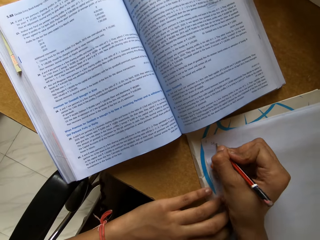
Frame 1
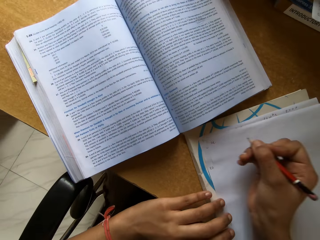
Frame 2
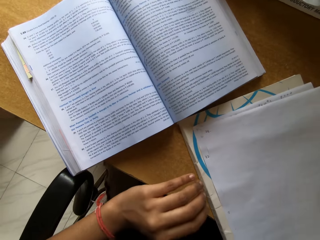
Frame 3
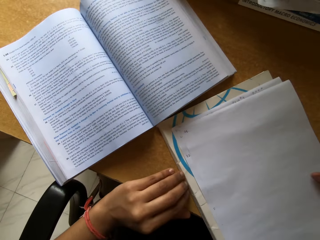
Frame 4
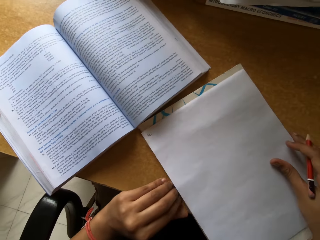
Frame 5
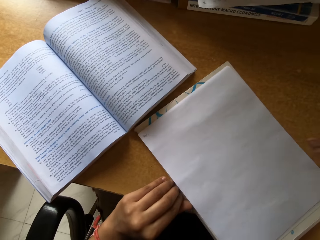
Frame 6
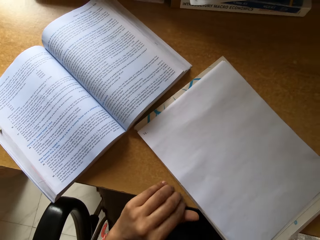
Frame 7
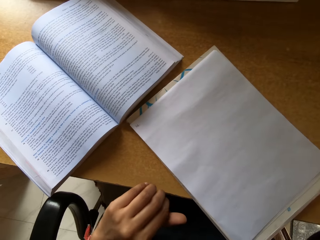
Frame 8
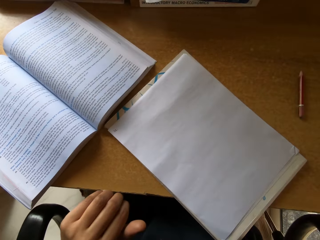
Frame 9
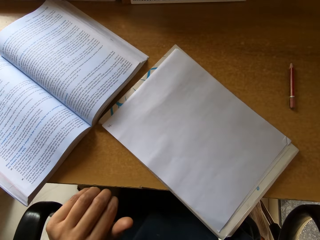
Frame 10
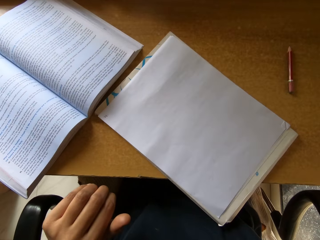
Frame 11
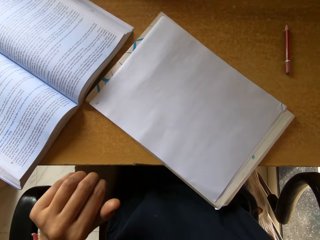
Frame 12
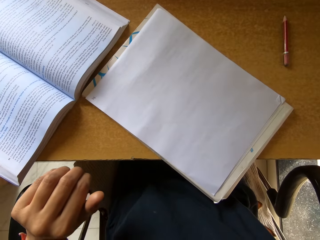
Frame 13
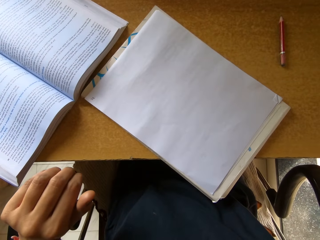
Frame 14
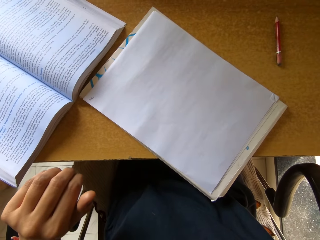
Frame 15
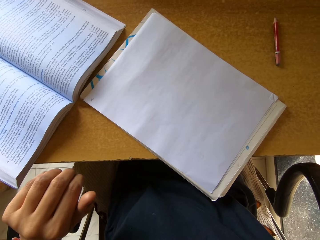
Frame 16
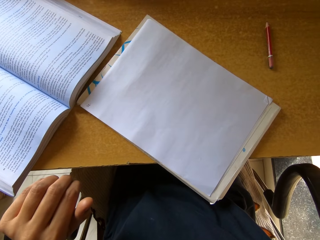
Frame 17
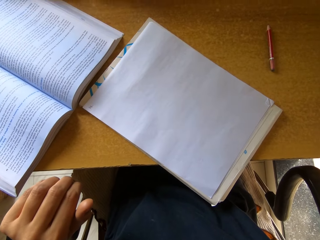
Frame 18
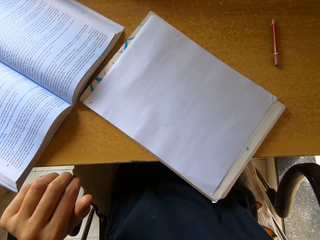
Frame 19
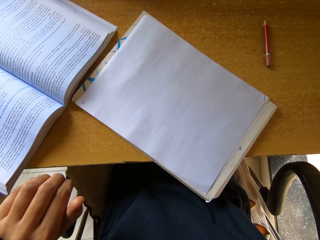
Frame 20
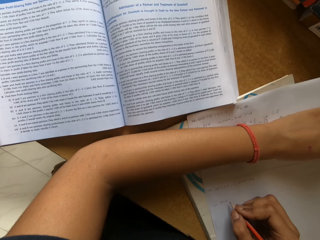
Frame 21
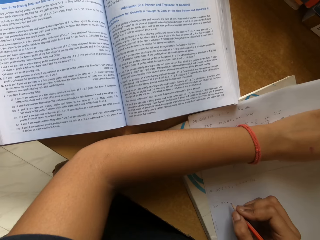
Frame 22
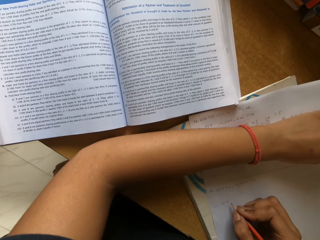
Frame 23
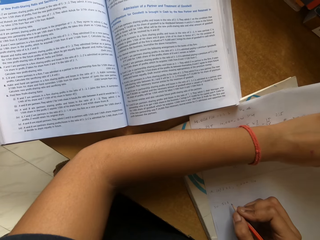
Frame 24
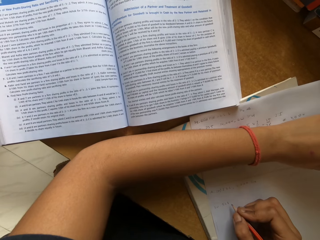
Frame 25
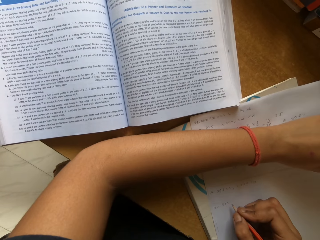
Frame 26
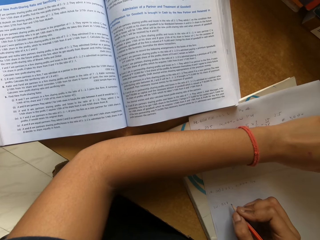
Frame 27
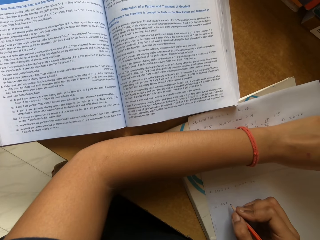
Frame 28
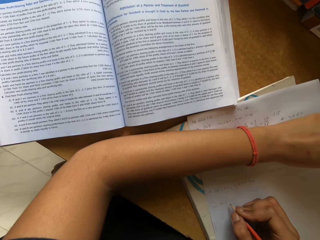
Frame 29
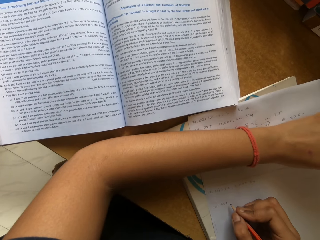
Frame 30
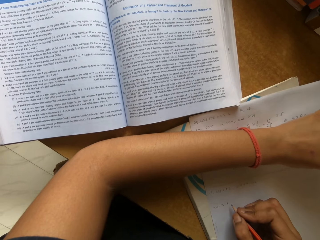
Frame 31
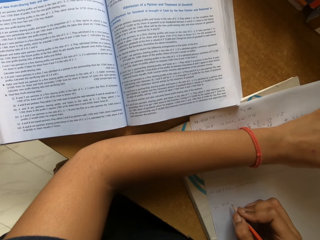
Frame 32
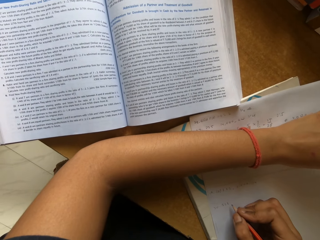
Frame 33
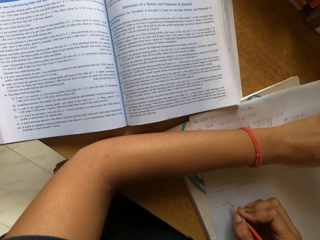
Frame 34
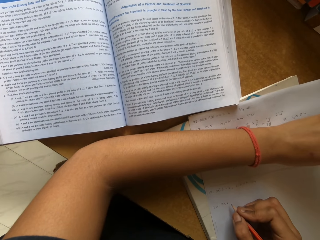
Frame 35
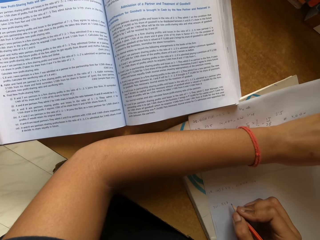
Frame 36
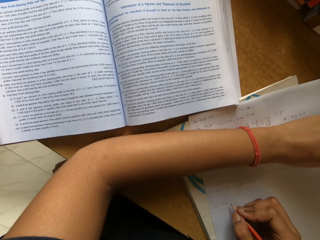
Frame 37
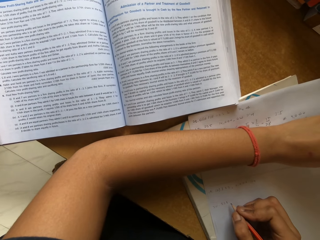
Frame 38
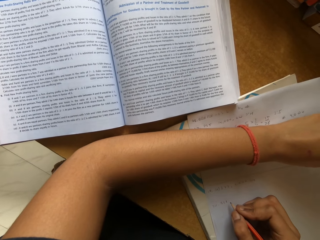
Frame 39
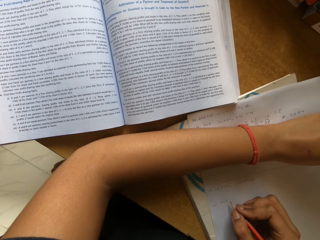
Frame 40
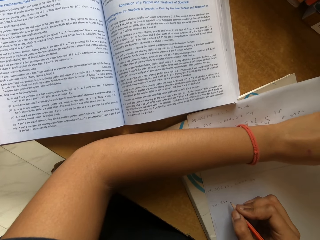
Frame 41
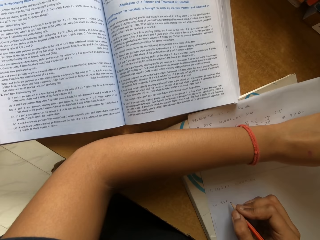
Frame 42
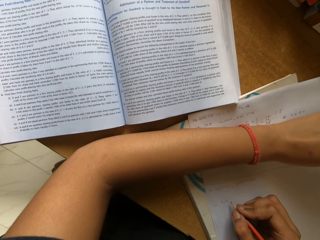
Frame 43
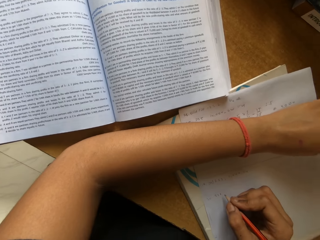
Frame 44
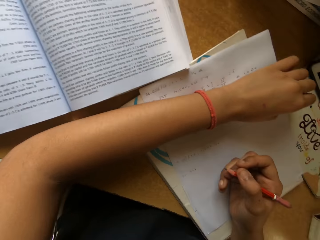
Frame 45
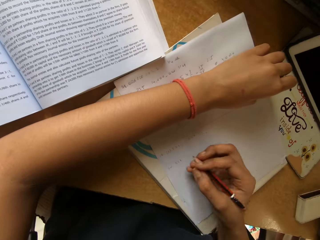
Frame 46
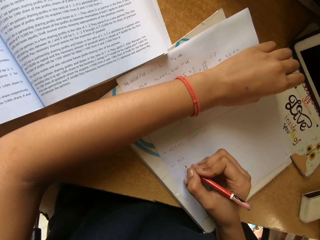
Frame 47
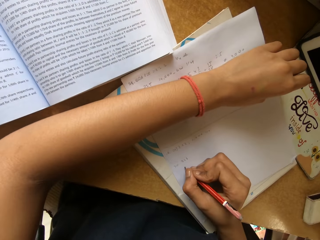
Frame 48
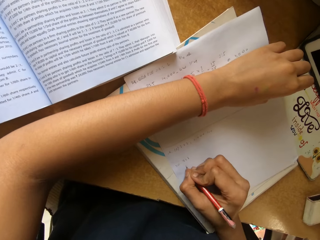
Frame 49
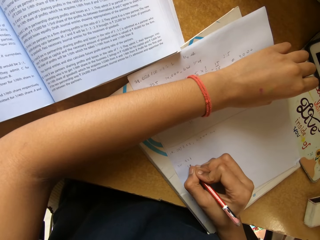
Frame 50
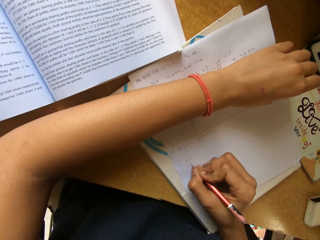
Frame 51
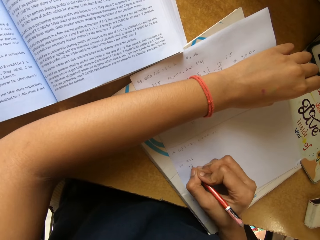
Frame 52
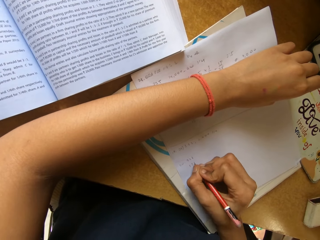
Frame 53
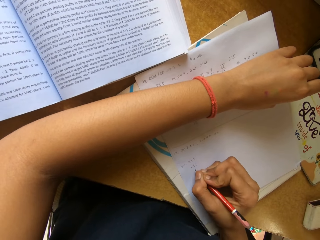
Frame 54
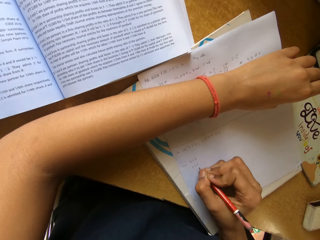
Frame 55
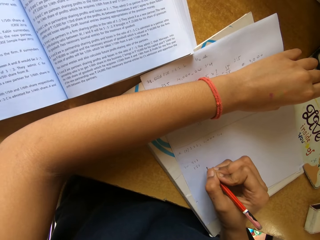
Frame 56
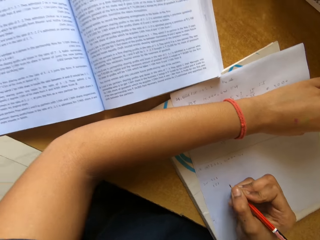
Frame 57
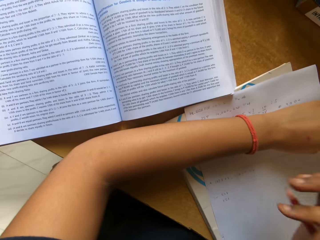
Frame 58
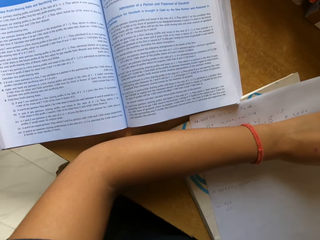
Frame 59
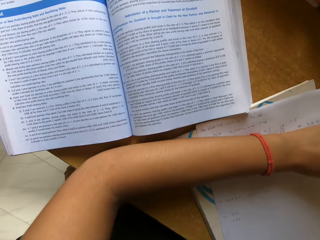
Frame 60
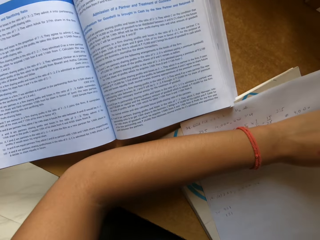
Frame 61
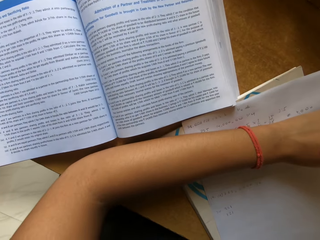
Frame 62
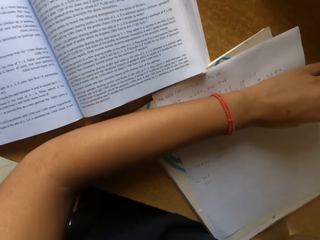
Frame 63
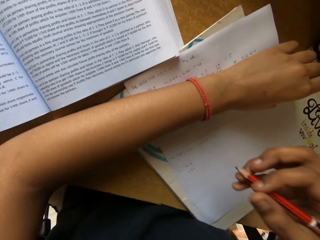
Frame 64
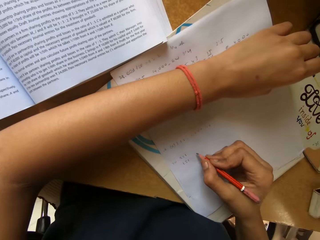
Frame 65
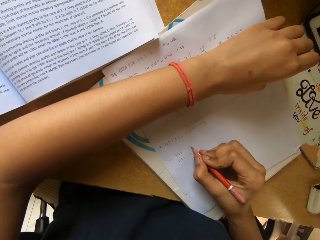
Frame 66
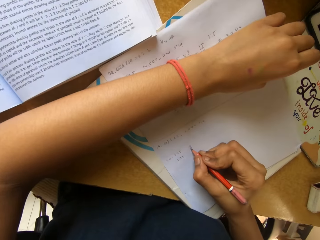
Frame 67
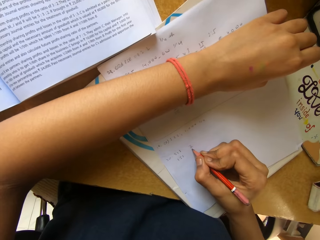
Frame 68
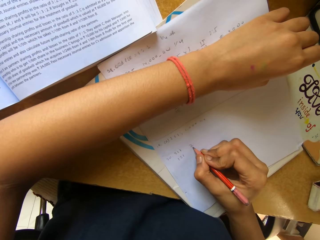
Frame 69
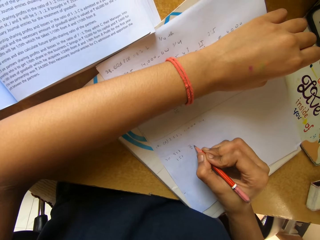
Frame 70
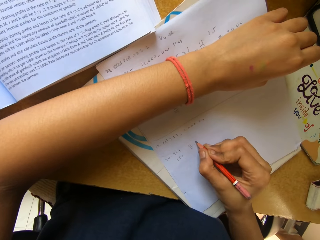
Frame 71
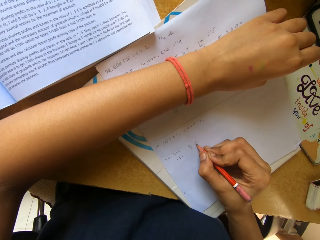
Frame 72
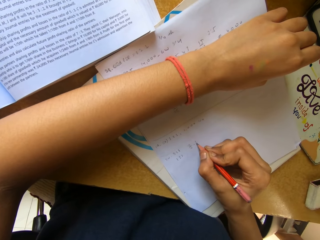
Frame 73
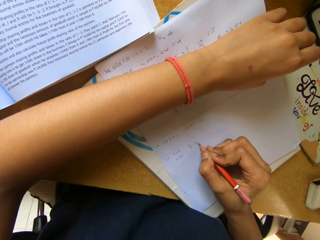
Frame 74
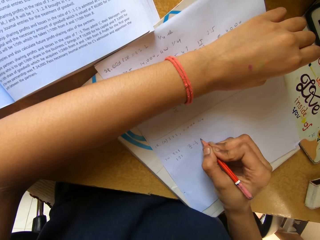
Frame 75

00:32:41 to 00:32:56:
The camera wearer writes on a piece of paper. They stare at the piece of paper. They touch the piece of paper. They write on the piece of paper.

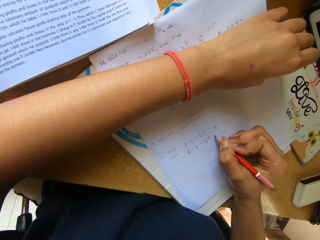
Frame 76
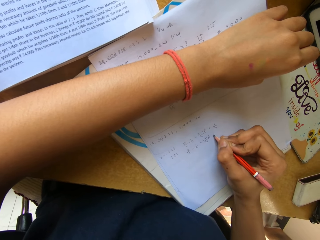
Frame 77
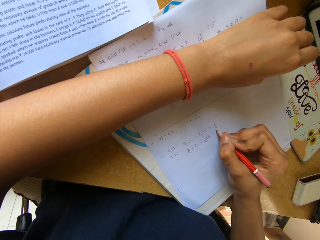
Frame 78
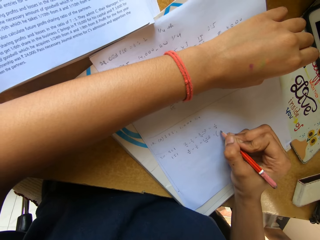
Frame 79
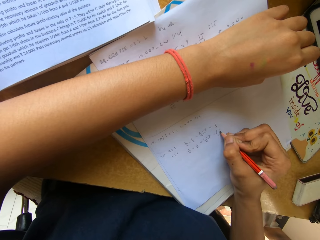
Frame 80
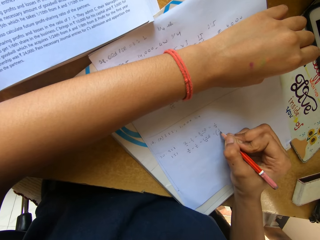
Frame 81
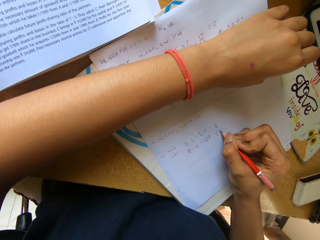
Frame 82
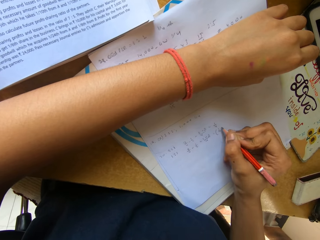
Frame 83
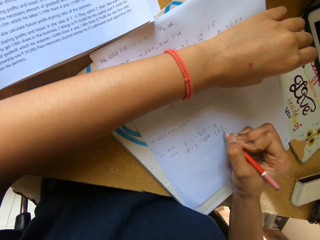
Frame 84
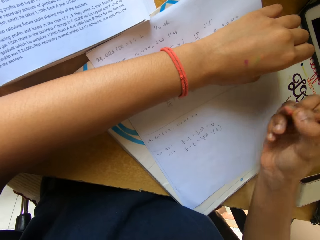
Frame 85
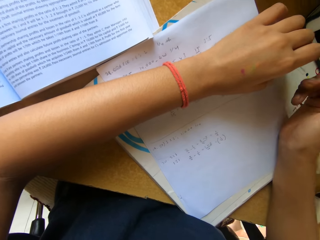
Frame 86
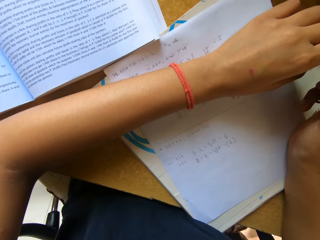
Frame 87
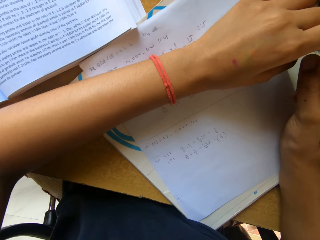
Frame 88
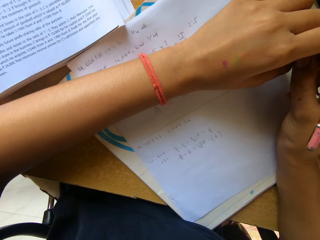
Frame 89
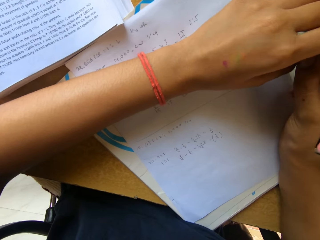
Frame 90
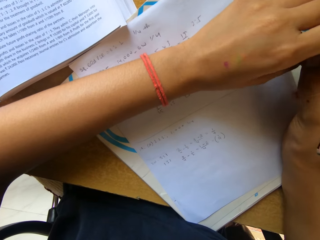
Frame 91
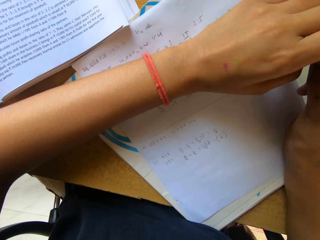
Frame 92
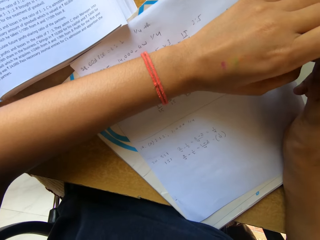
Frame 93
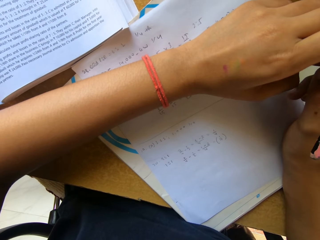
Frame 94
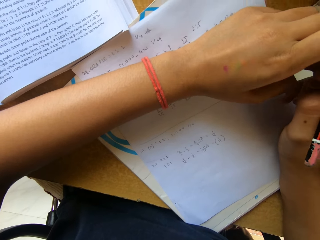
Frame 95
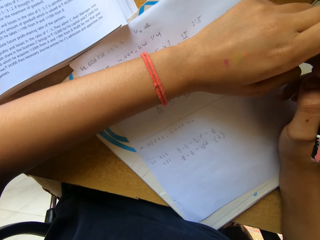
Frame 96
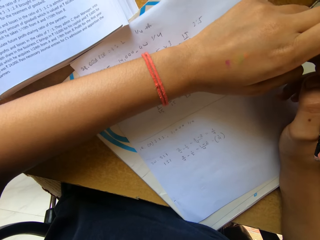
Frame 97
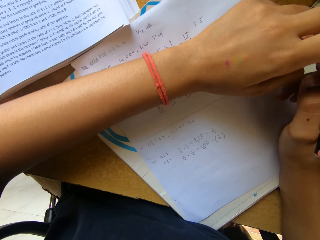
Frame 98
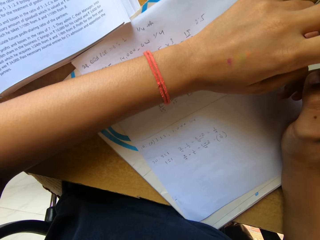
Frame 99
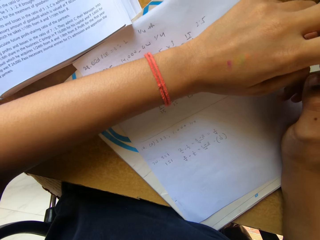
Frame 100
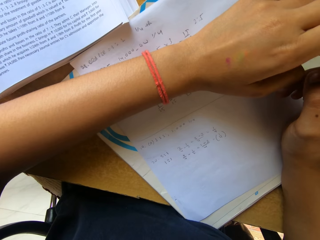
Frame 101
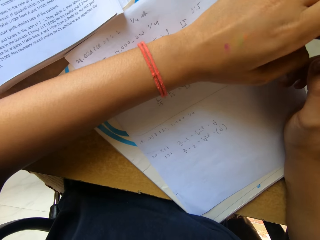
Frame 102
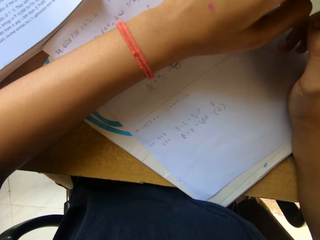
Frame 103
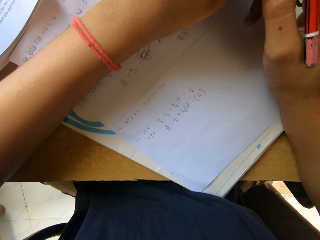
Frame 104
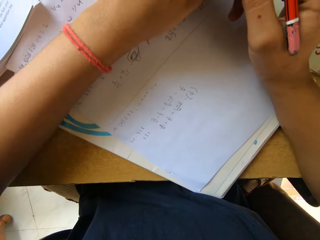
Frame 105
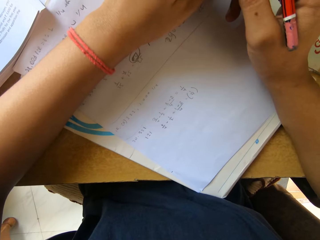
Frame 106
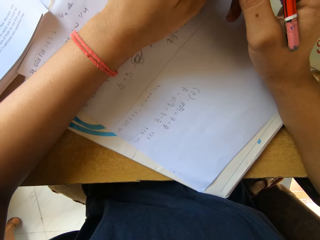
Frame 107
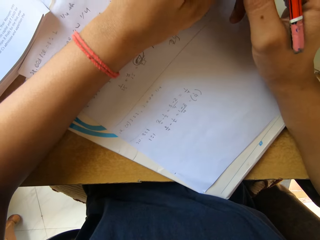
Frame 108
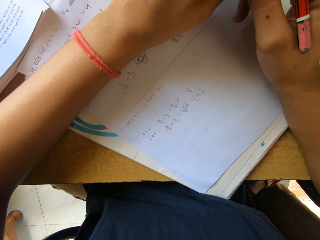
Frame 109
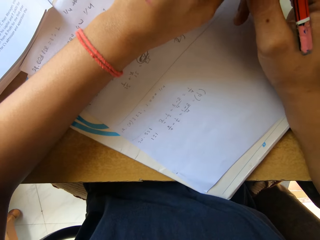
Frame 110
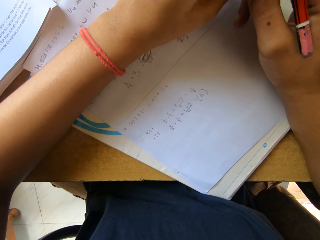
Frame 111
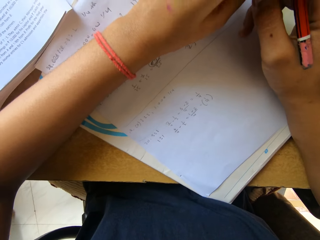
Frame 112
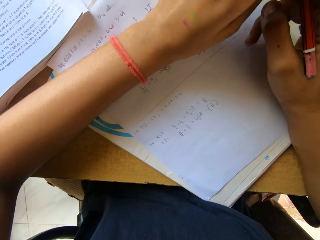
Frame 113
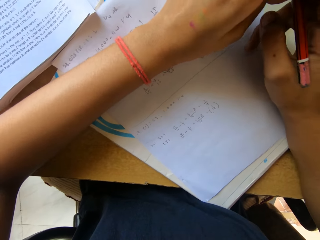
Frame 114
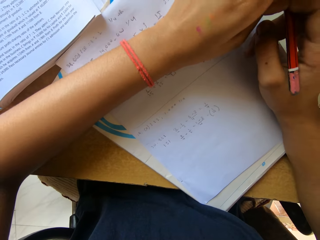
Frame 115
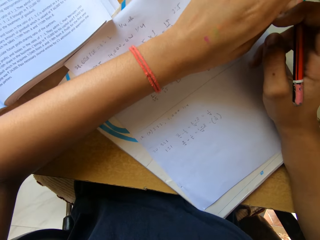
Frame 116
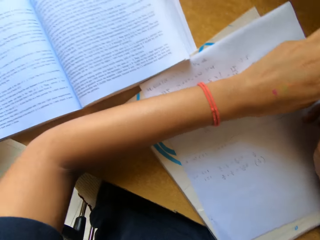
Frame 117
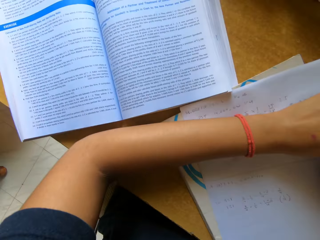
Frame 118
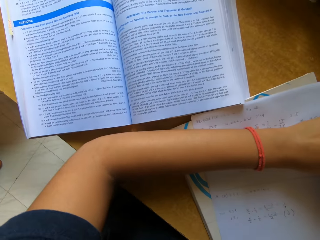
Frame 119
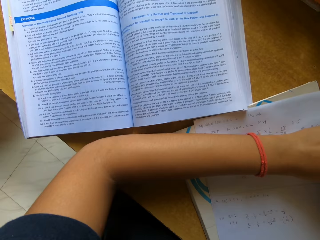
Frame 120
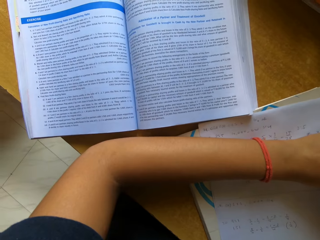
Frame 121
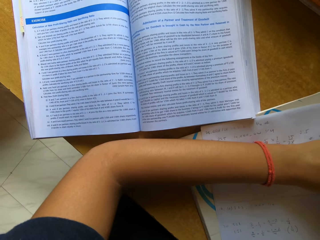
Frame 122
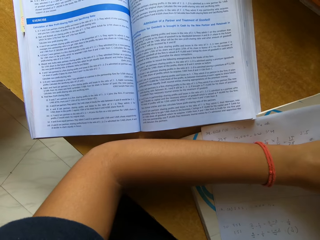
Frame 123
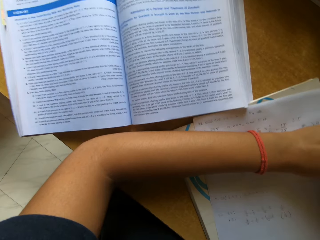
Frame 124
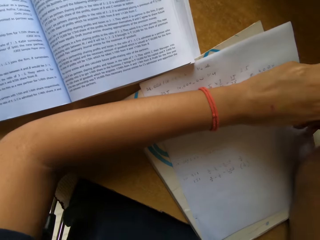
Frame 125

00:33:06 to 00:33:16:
The camera wearer sings and touches her cellphone.
